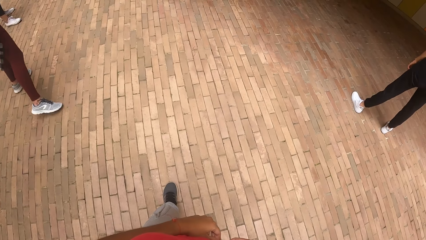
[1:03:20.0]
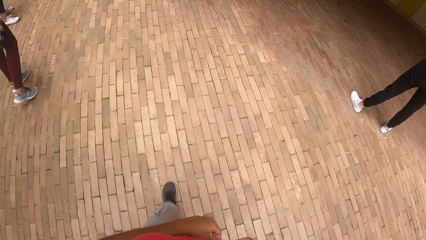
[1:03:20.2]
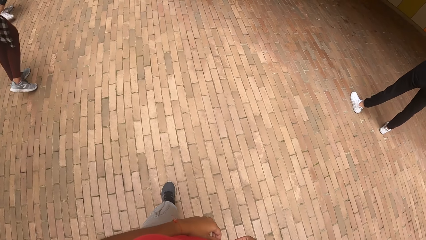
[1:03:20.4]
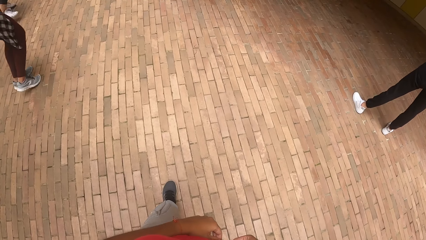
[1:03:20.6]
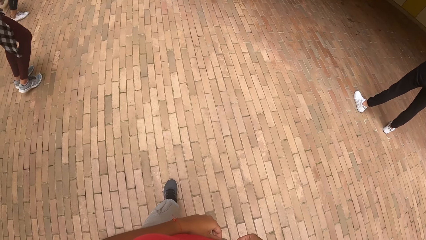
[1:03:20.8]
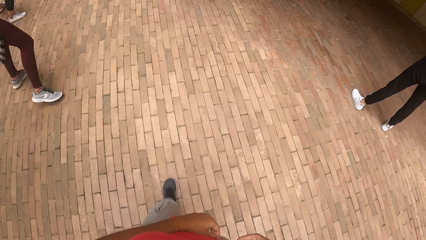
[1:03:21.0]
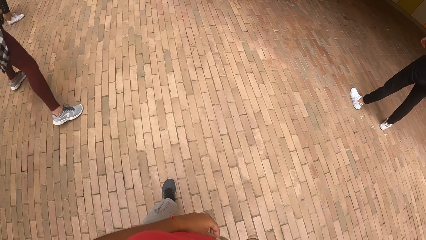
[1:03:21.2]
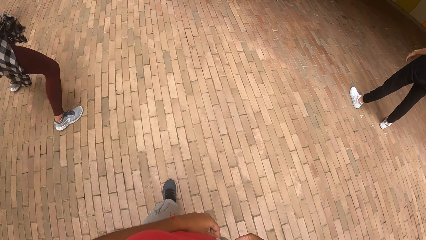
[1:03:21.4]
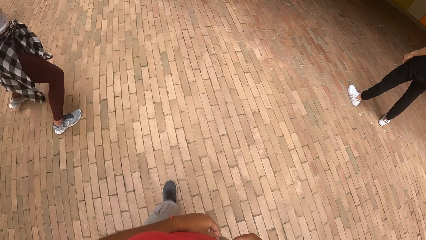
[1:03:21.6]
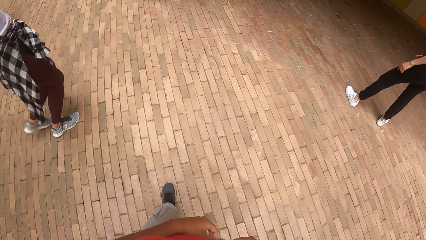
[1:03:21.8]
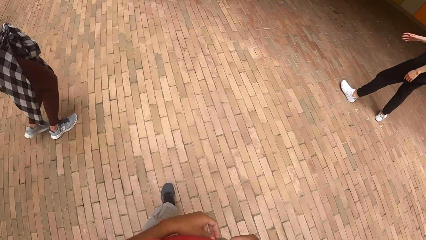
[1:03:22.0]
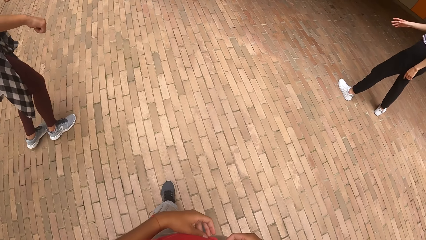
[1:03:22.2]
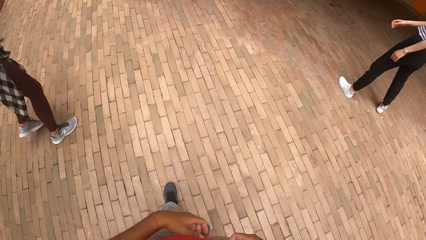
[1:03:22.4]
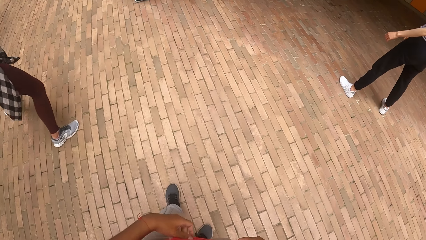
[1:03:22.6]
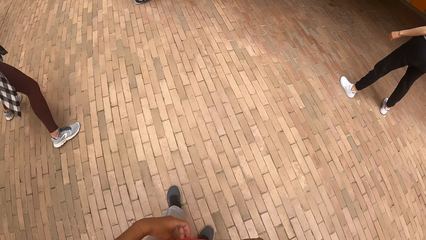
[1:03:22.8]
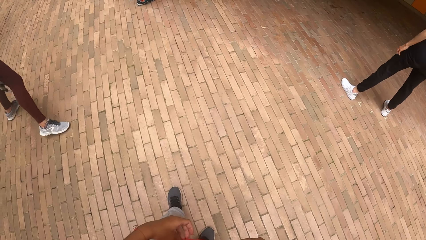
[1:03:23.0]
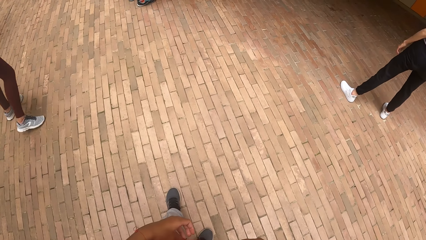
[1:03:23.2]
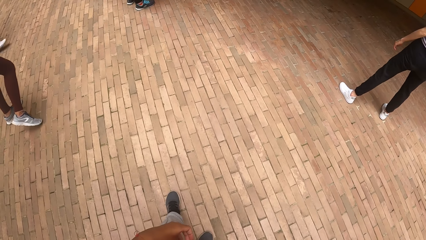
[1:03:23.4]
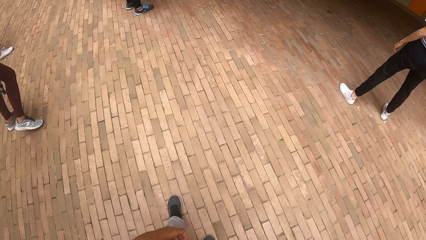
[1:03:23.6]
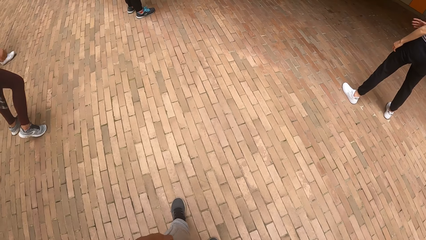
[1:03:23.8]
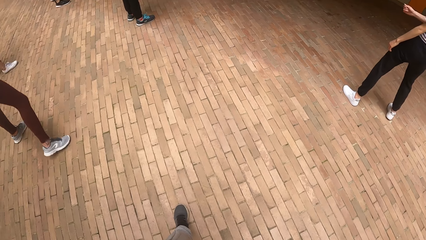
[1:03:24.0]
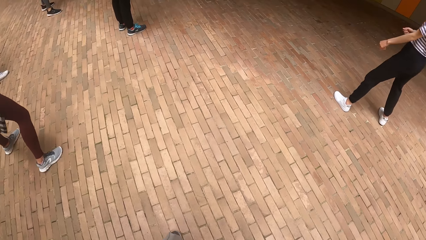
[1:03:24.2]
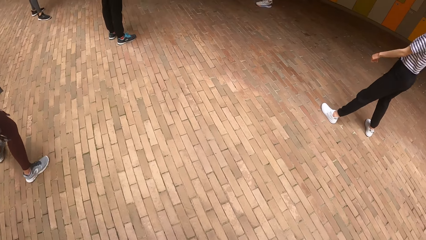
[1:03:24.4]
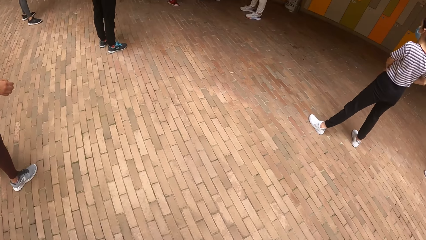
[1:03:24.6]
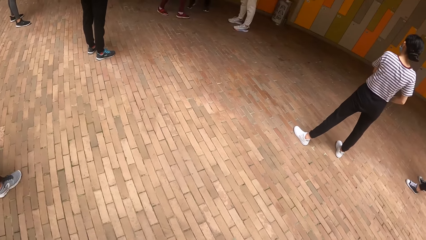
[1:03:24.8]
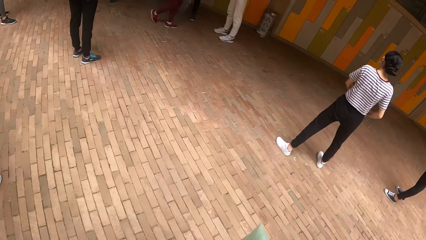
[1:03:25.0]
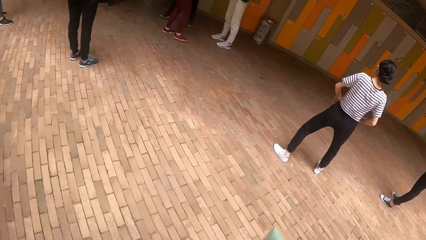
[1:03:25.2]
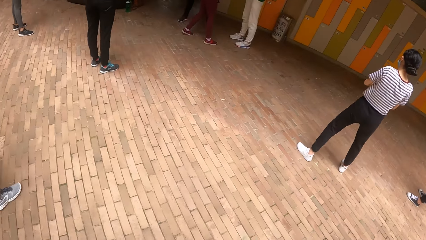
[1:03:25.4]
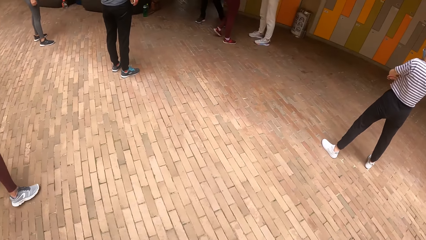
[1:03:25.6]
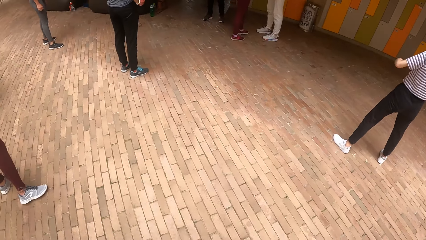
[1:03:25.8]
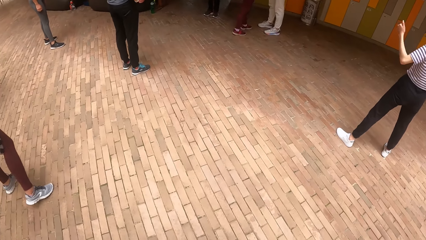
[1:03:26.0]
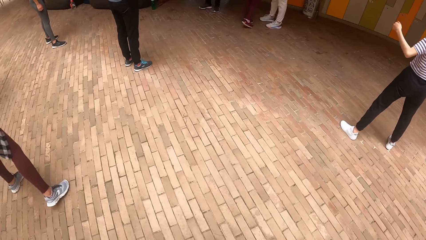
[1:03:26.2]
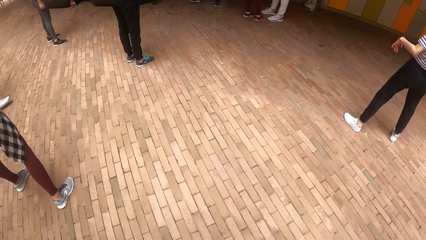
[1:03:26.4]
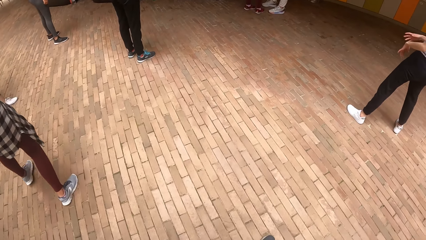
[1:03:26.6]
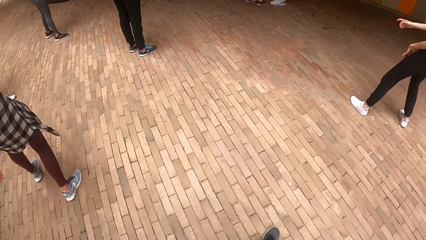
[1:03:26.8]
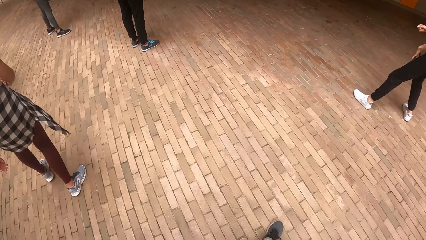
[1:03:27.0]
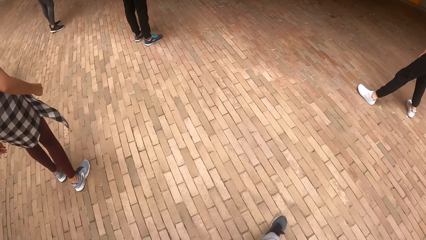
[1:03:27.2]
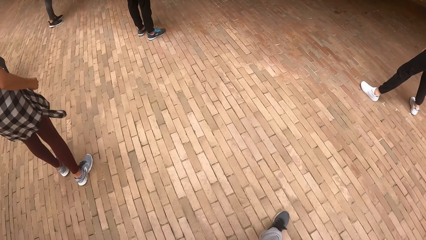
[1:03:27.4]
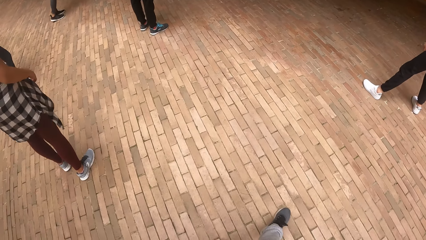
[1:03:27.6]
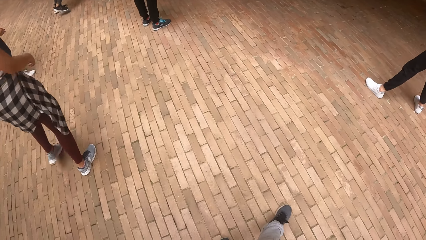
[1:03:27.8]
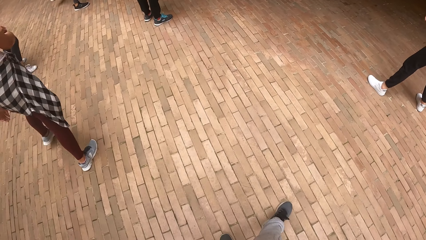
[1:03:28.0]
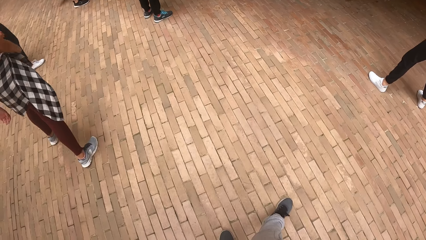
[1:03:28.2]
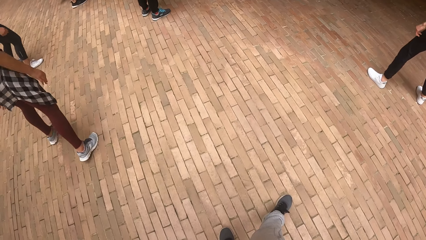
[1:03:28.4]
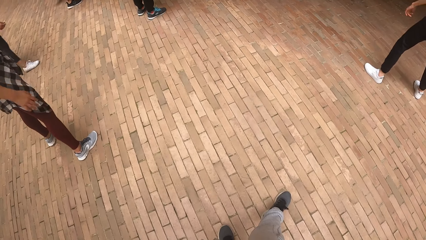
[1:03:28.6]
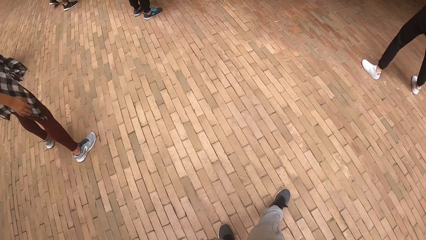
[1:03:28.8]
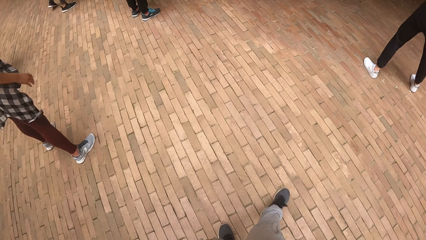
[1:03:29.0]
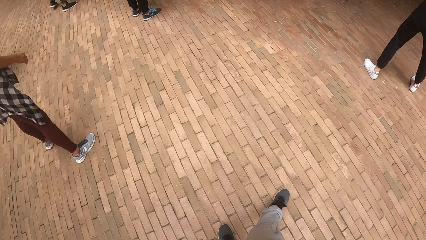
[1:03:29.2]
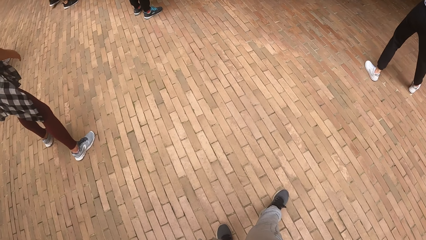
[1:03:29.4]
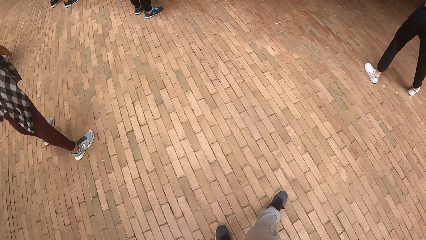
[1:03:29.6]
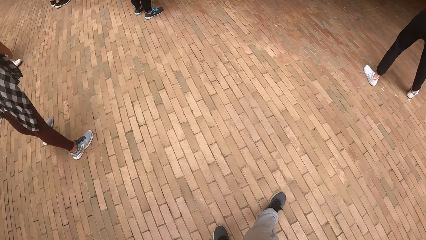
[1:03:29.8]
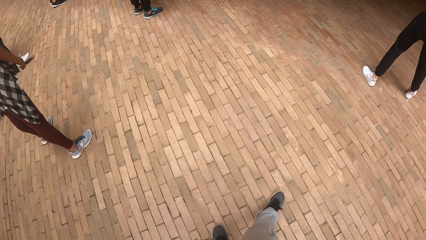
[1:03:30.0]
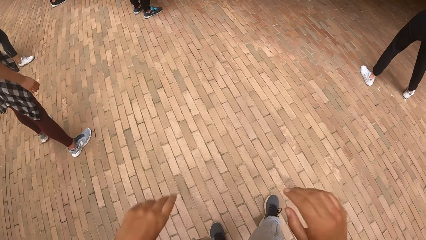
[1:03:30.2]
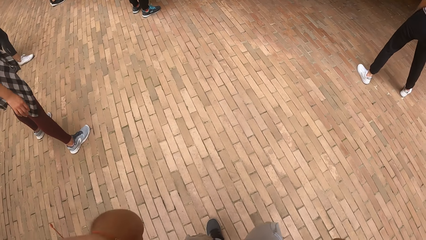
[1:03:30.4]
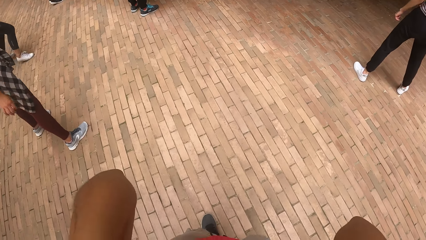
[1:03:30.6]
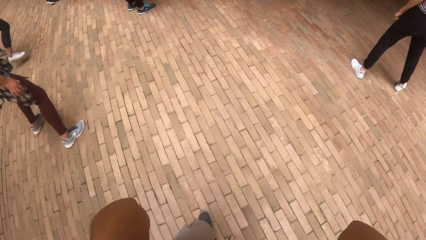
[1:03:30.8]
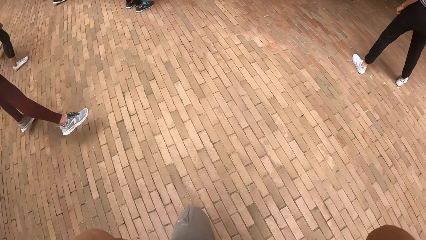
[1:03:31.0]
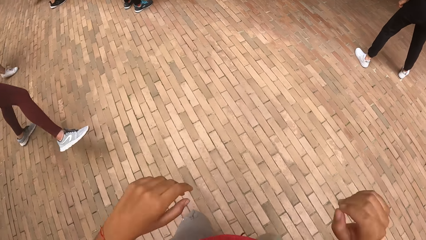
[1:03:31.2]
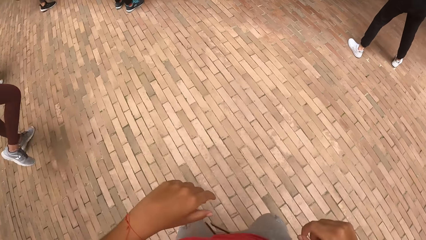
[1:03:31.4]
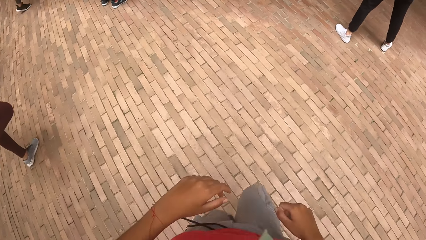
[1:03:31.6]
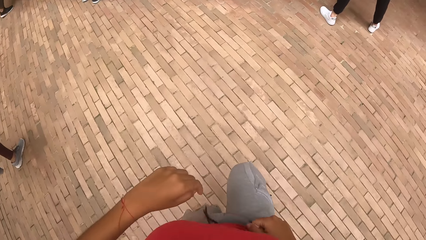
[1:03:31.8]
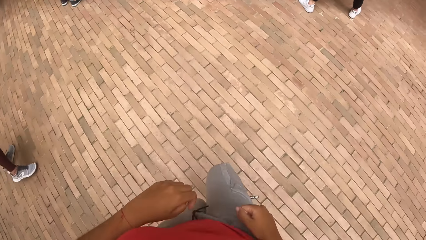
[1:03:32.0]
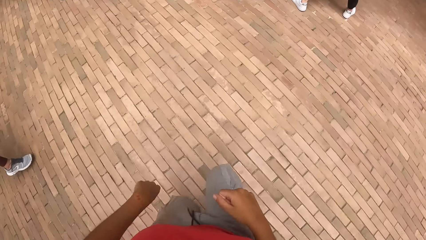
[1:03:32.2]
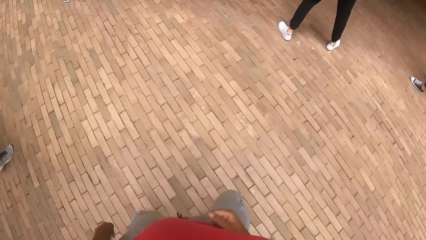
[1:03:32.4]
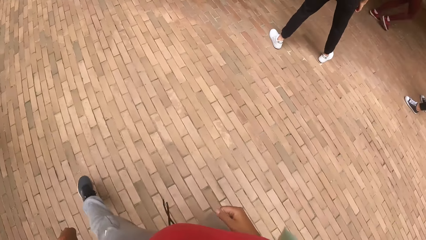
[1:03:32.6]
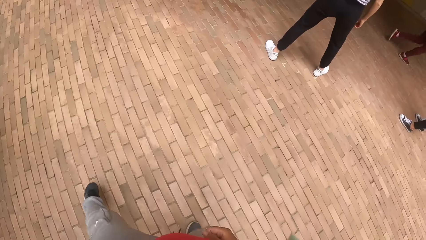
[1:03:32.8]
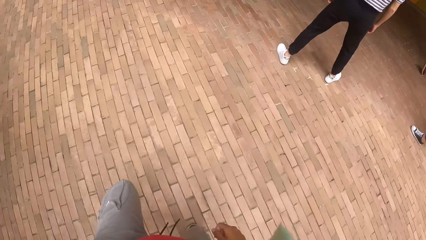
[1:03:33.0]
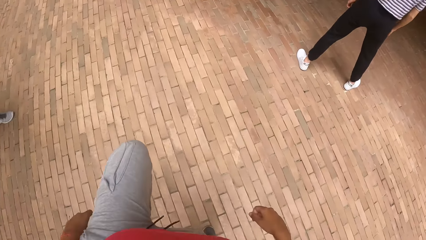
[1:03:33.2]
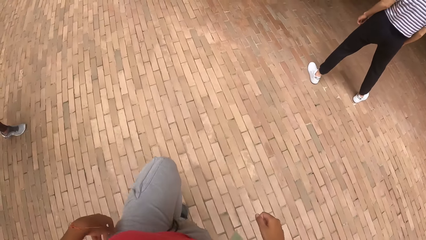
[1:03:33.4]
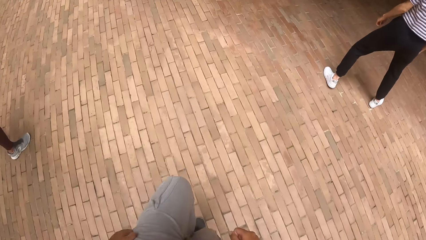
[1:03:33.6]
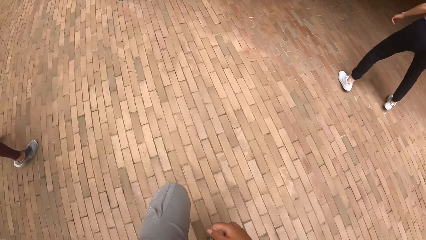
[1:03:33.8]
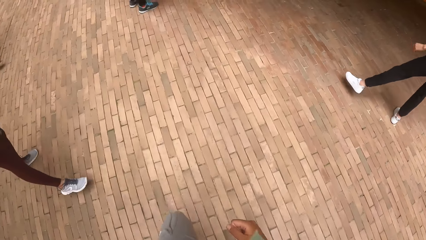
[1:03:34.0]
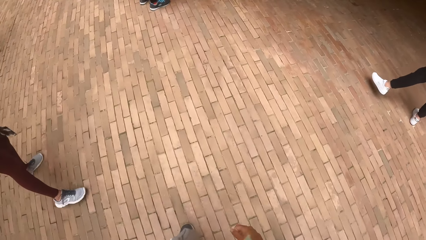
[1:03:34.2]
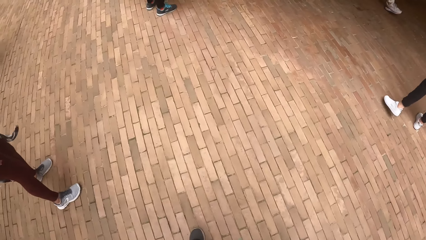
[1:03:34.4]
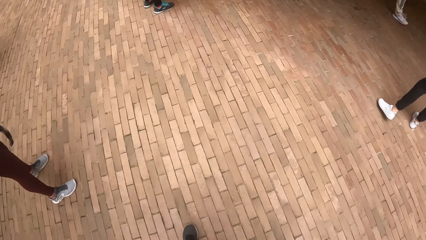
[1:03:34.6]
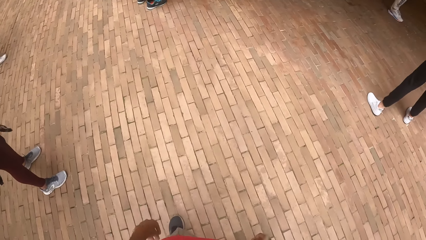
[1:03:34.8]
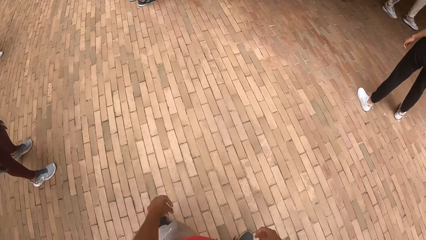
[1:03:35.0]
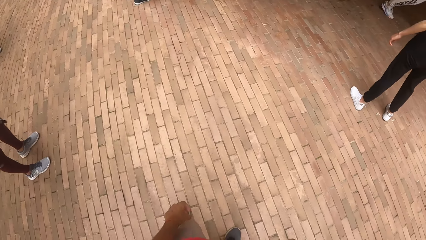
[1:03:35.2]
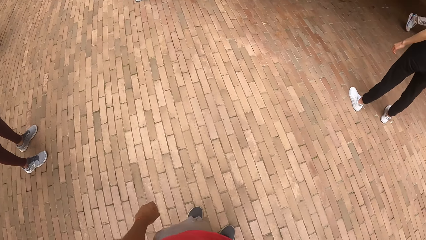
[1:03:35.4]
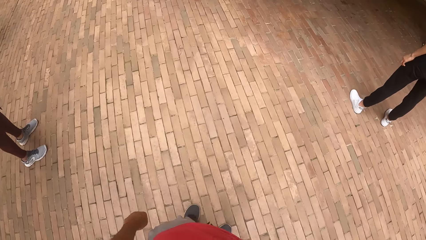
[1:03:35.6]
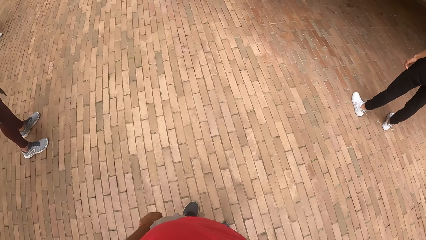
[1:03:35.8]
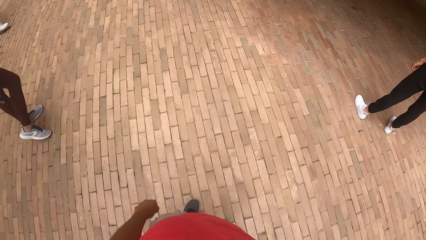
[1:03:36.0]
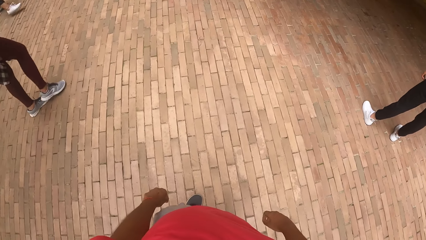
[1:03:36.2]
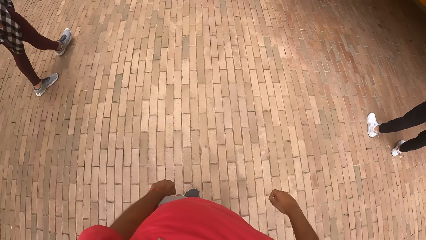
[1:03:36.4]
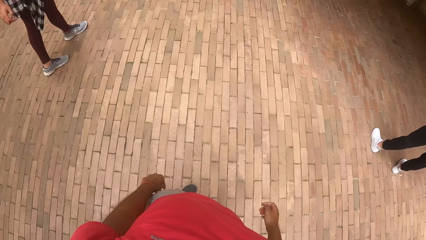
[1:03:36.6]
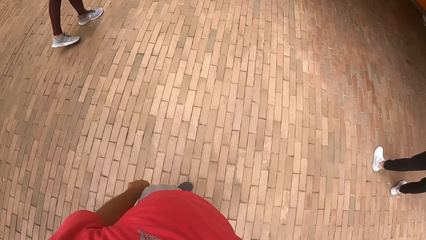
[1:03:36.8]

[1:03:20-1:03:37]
The camera wearer holds the waist with both hands. She stares at people's activities. She touches her head with both hands. She raises both hands towards something. She withdraws both hands from something. She dances in the midst of a group of people. She does exercises.
